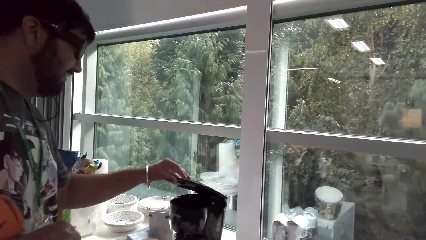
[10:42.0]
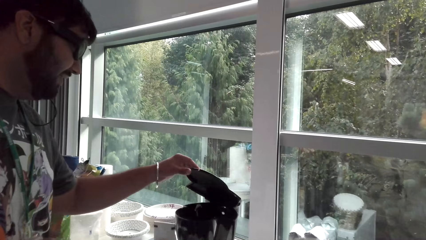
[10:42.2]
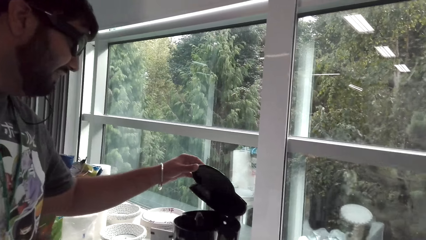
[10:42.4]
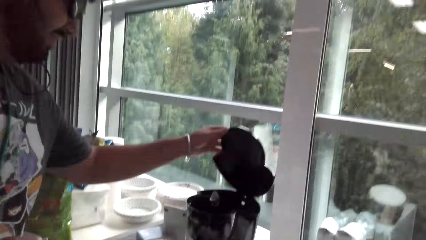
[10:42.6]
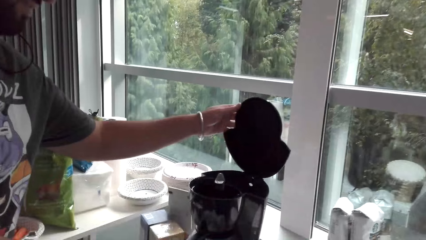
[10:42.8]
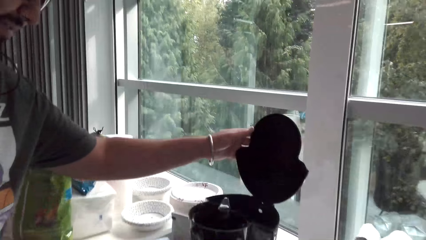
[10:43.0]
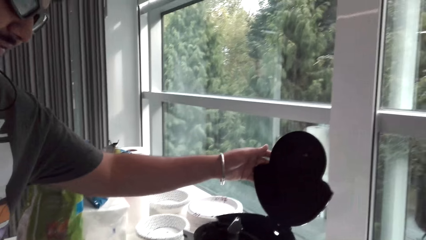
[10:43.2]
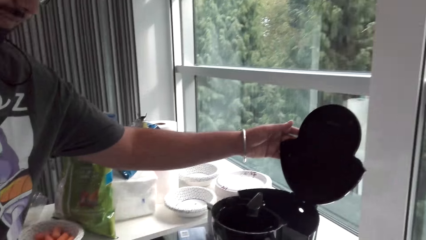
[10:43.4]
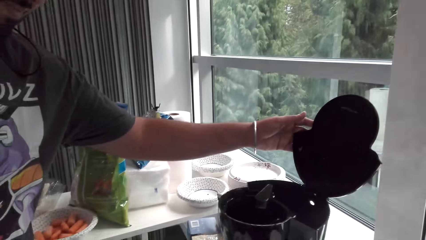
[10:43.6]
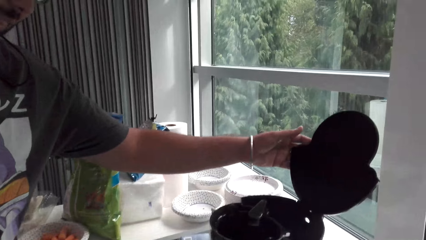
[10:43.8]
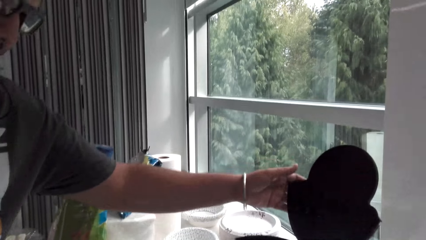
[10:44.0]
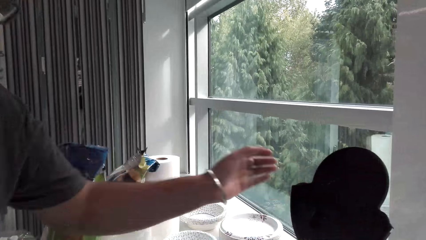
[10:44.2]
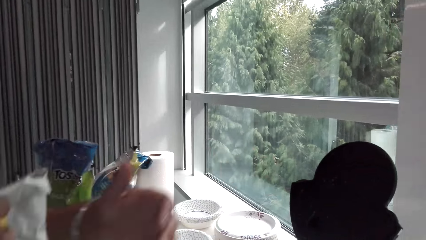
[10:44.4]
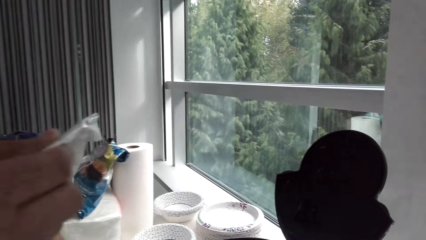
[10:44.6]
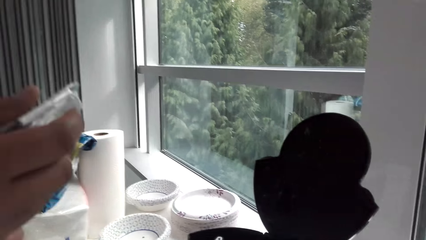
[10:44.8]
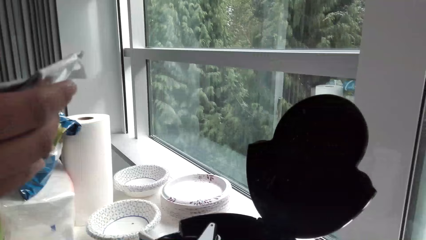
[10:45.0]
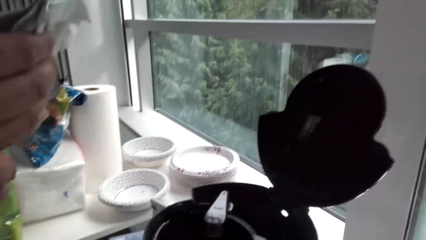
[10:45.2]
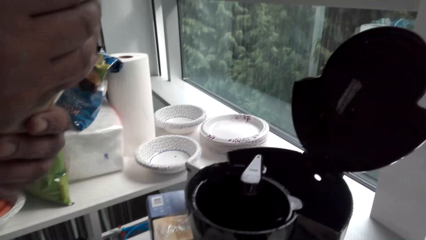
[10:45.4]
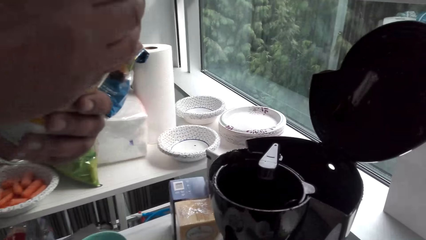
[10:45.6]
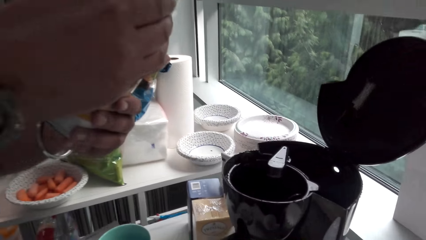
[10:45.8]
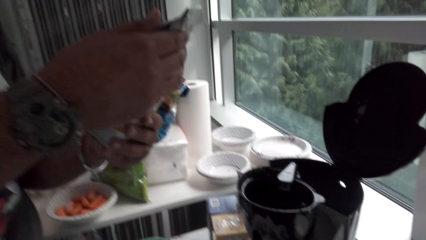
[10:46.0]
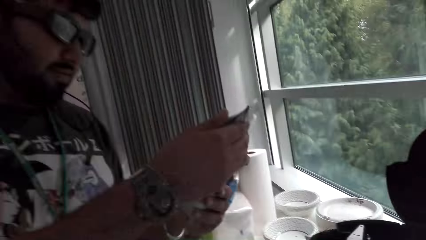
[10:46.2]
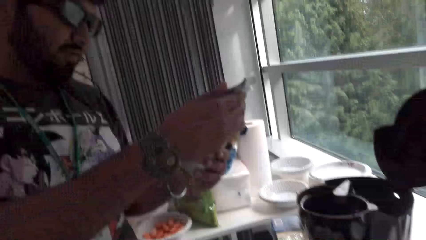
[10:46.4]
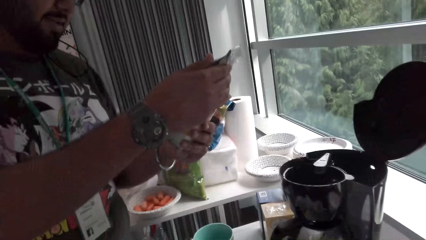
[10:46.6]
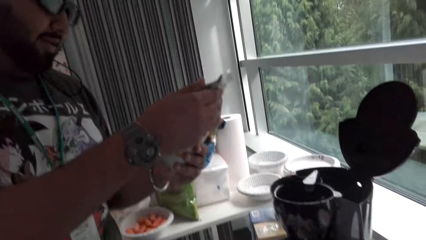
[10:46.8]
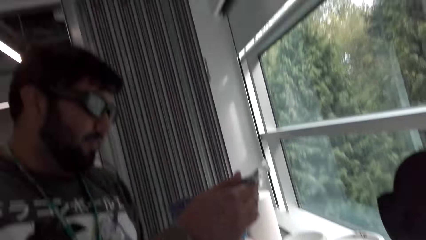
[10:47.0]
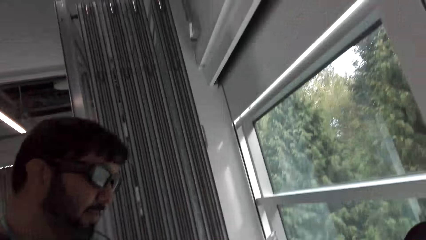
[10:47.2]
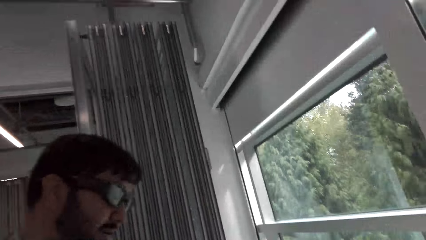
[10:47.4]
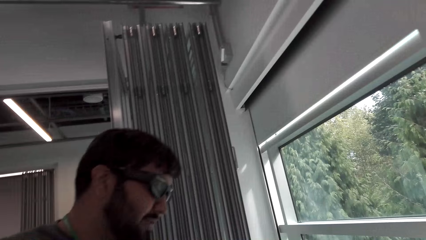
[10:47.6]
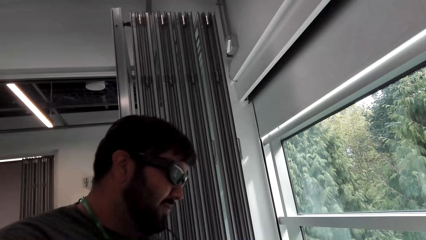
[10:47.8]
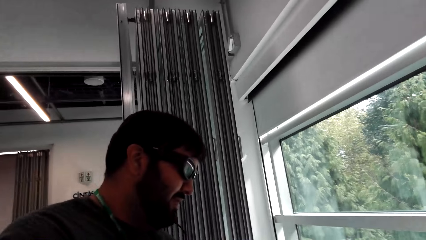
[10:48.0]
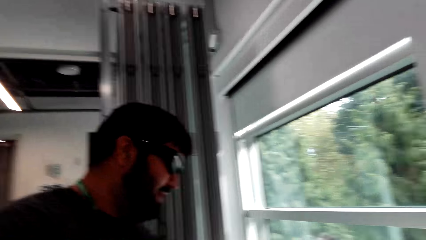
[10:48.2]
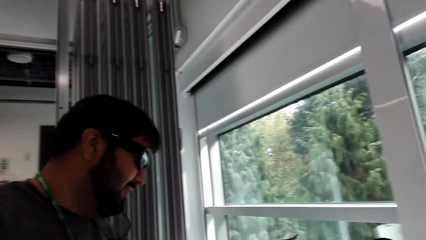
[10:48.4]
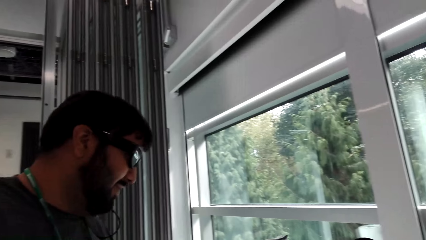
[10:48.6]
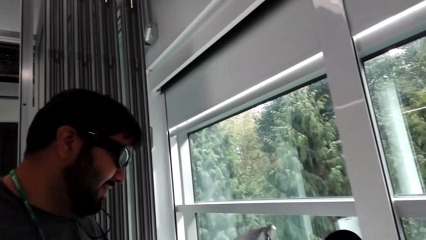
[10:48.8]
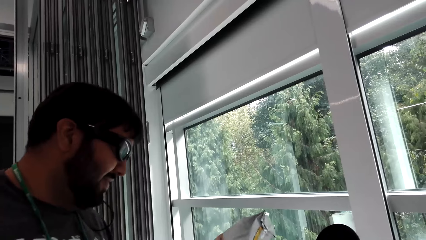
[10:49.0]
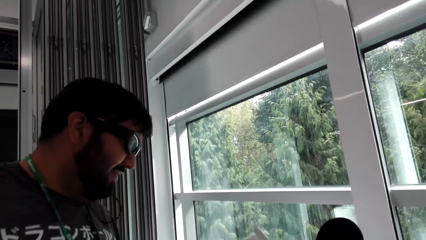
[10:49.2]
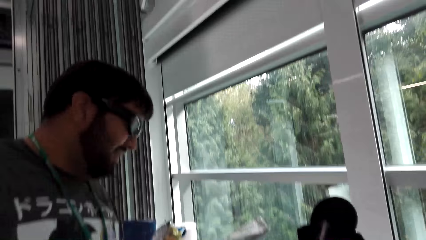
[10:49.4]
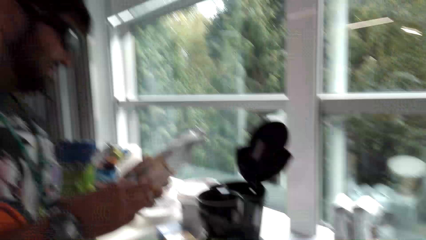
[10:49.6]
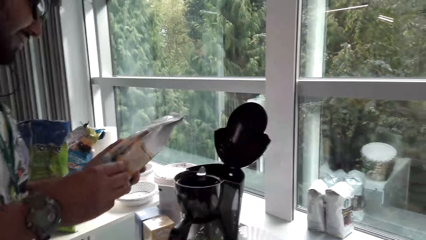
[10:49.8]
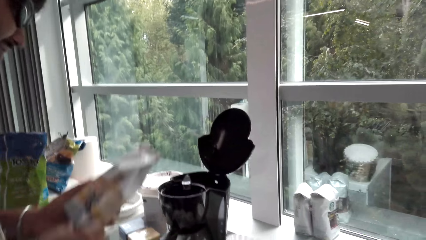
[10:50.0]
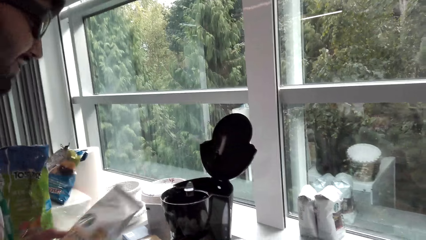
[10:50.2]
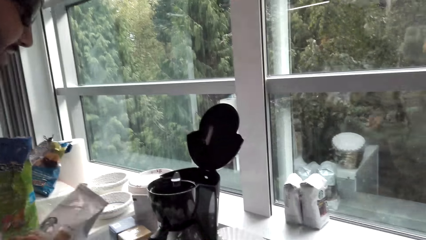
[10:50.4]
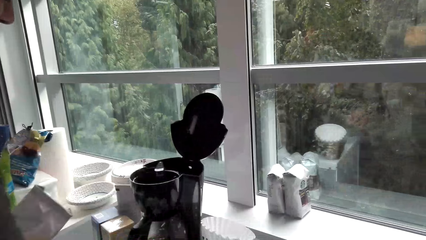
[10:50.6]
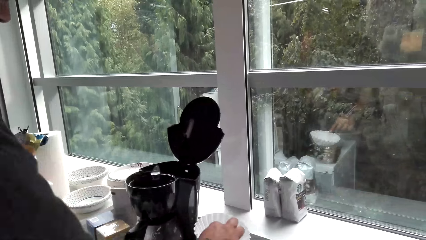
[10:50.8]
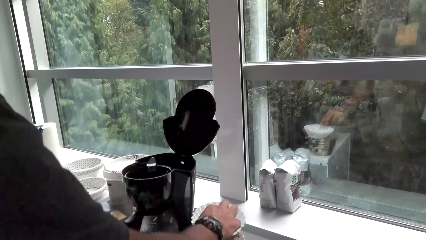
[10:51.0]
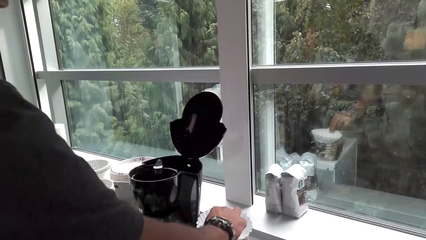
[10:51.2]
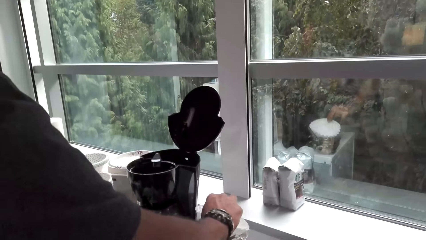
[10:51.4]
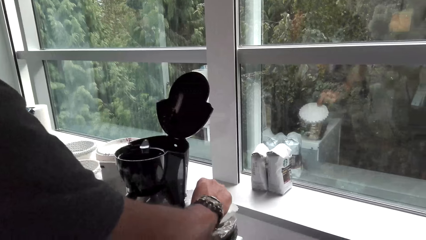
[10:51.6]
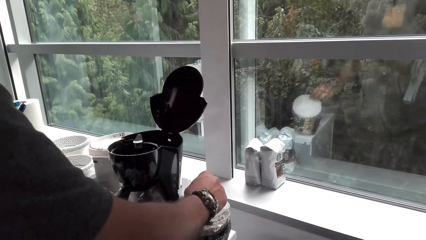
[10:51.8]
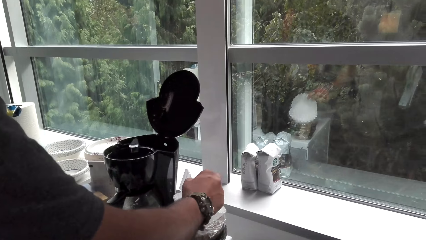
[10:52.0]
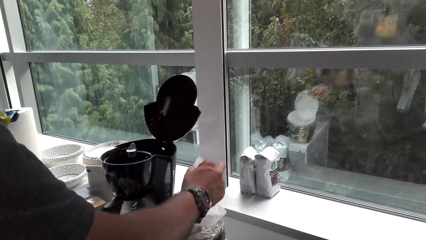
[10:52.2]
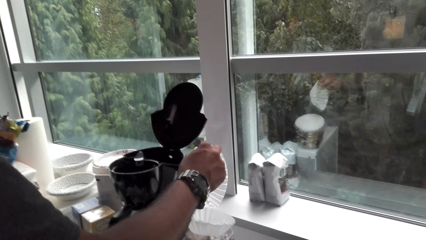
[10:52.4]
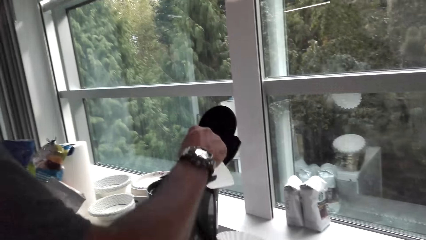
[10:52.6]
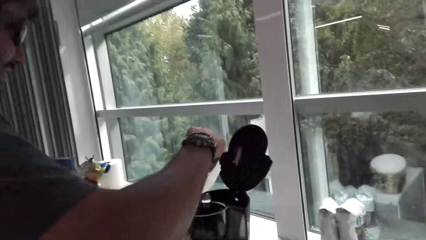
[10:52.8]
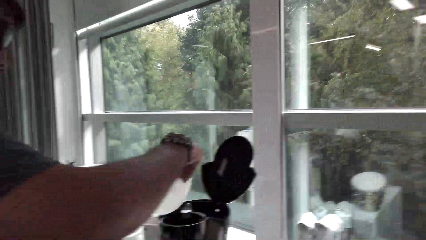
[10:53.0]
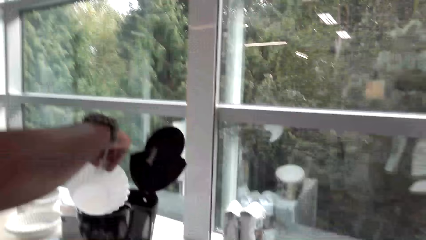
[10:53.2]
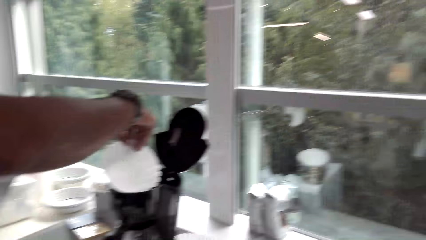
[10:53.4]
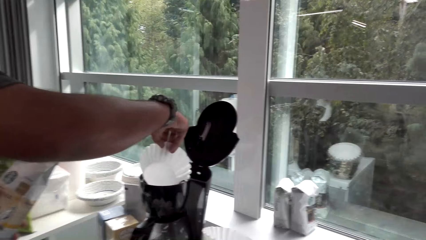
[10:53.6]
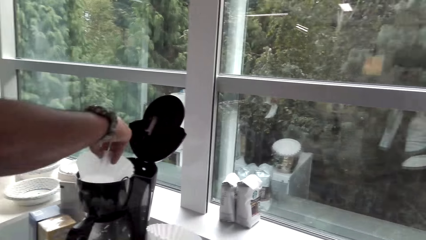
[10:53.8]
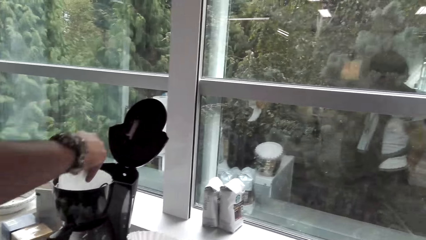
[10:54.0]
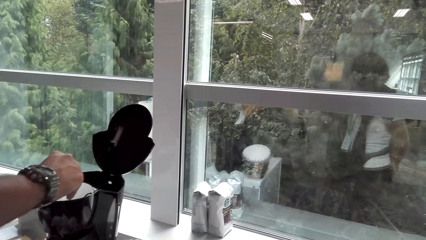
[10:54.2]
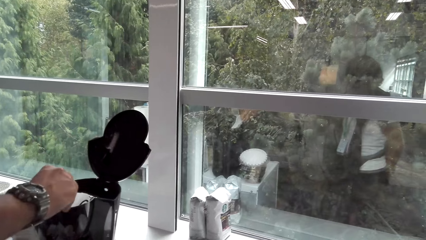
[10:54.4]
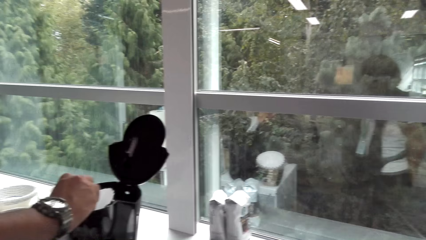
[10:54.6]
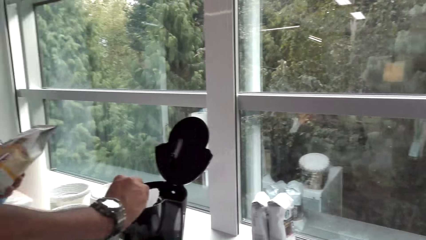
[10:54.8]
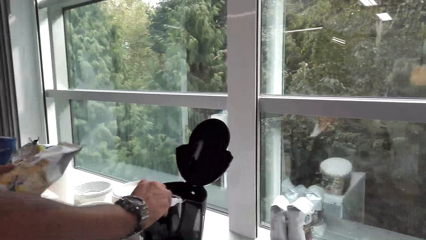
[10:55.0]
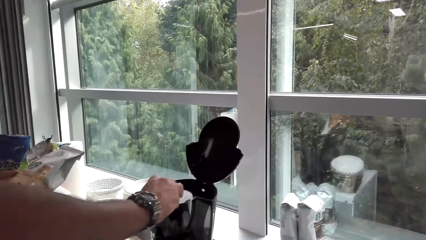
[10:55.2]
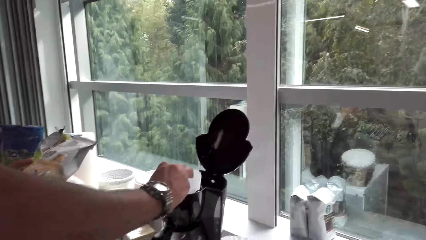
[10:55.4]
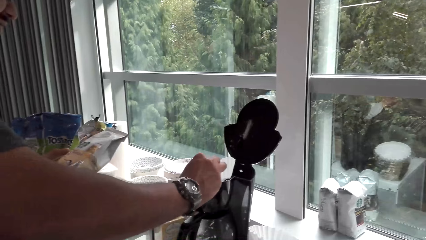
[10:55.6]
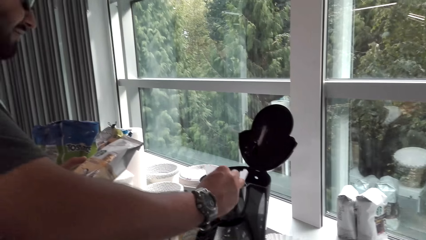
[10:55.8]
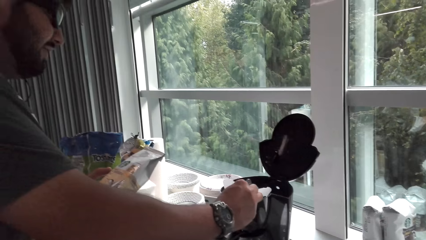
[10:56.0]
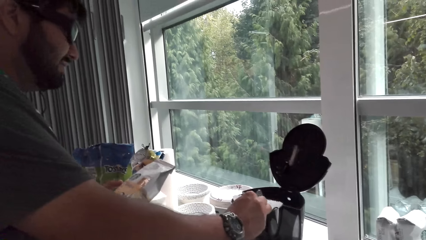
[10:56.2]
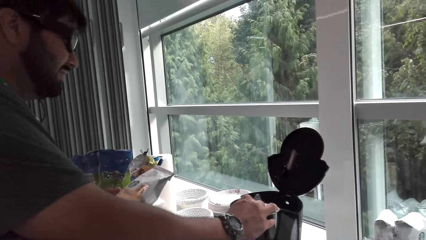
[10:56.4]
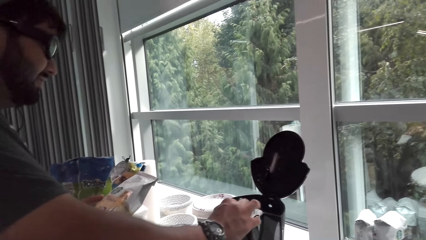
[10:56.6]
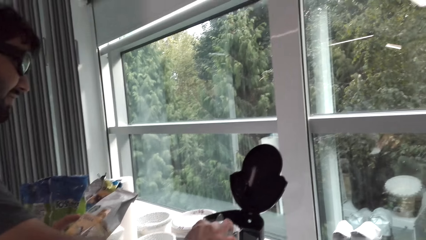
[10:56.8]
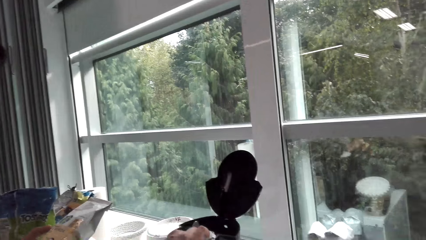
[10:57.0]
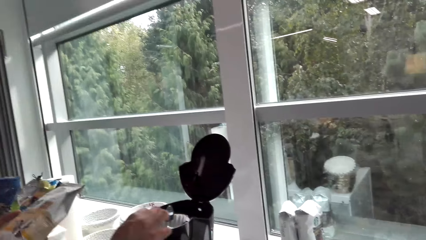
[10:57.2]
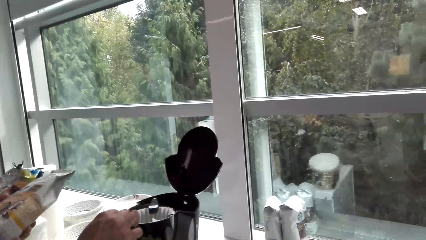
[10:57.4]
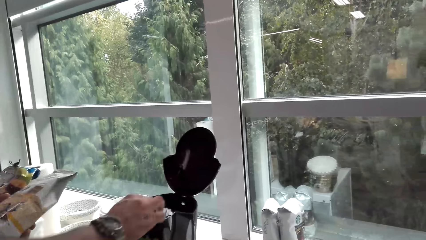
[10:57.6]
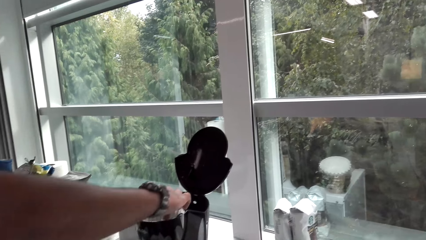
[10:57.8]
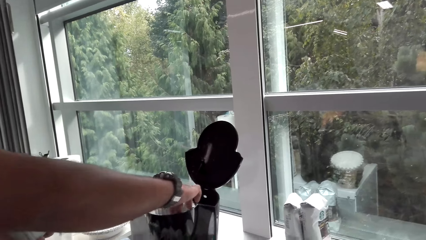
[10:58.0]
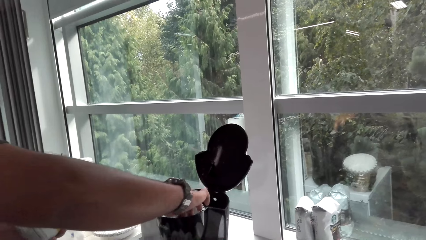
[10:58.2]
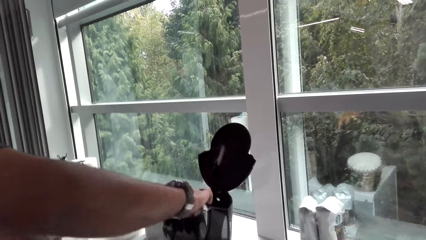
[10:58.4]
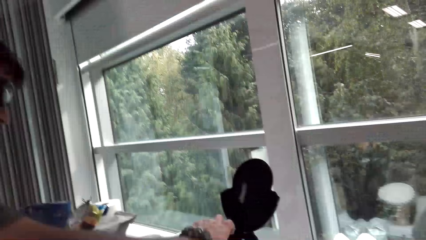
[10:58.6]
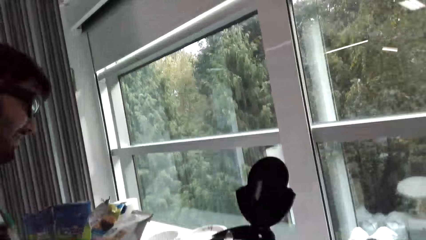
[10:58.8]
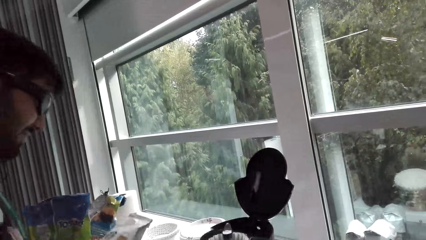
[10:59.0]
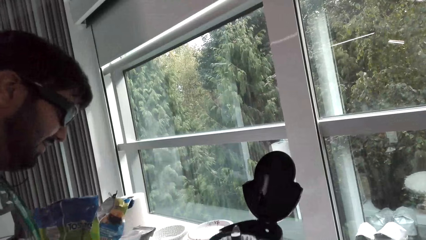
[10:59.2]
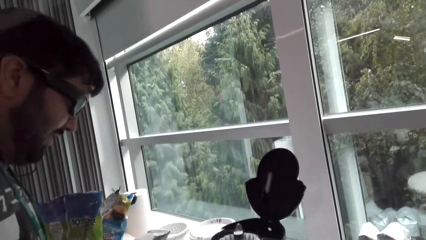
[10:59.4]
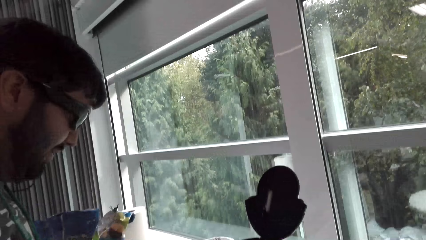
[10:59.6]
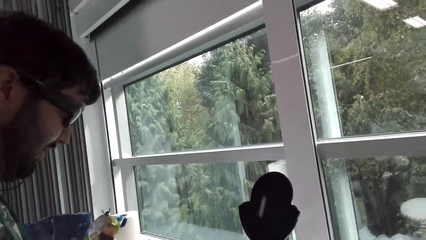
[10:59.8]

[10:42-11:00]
The man touches the coffee maker with his left hand. The man opens the coffee maker. The camera wearer talks to the man. The man holds the coffee bag with both hands. The camera wearer talks to the man. The man holds the packet of milk. The man talks to the camera wearer. The man picks up a coffee filter paper with his right hand. The camera wearer talks to the man. The man talks to the camera wearer and puts the coffee filter in the coffee maker. The camera wearer talks to the man.
